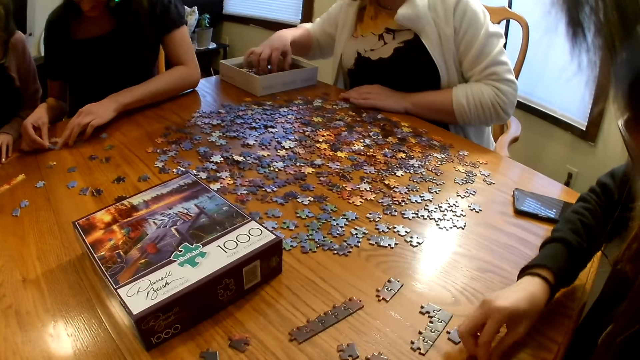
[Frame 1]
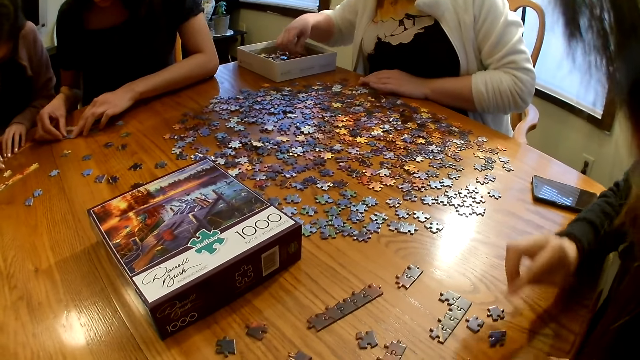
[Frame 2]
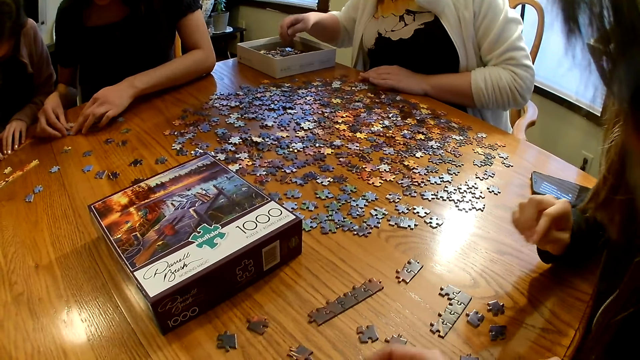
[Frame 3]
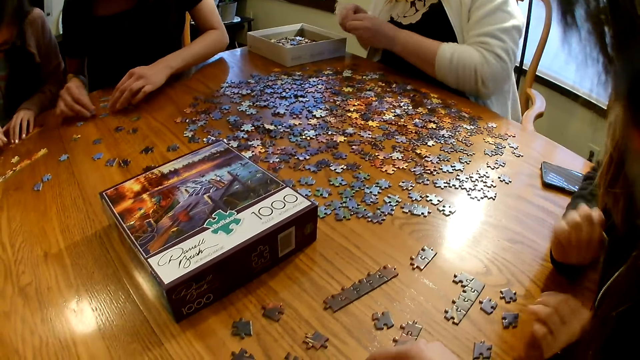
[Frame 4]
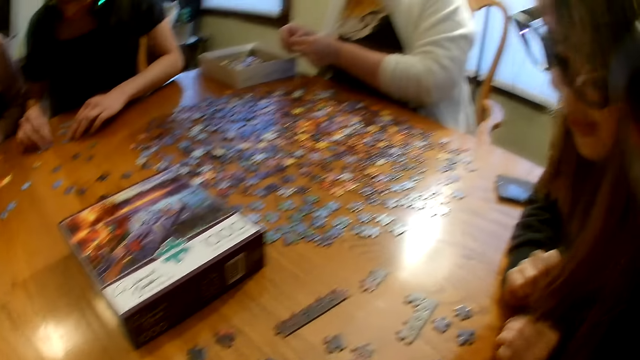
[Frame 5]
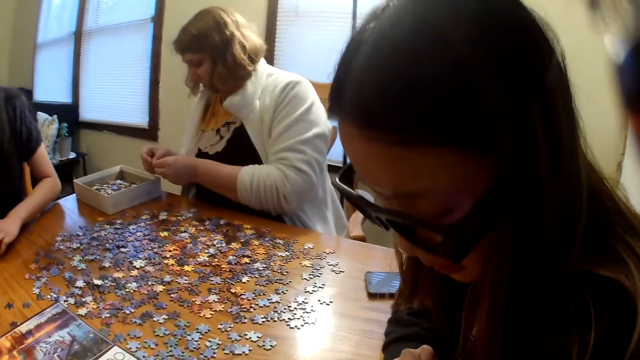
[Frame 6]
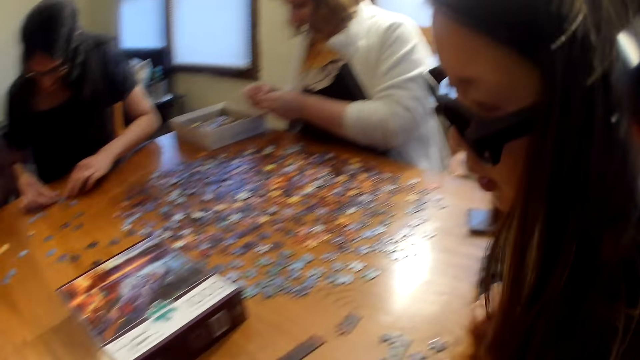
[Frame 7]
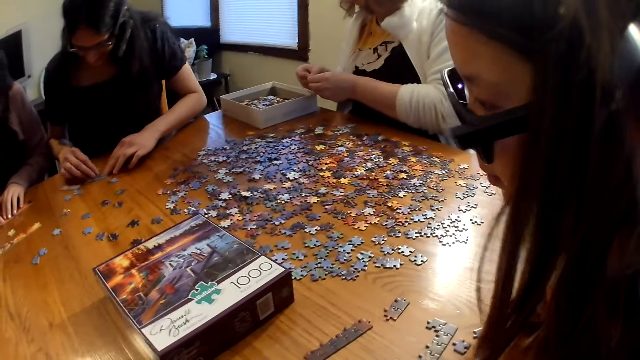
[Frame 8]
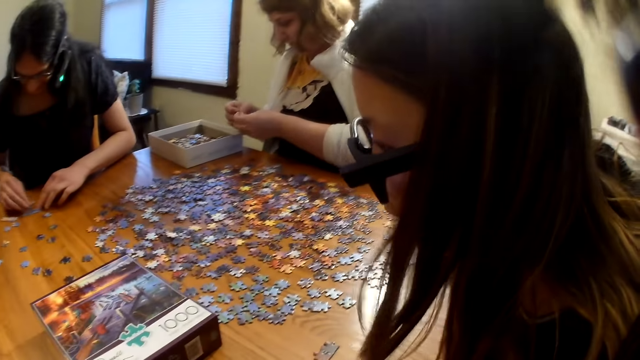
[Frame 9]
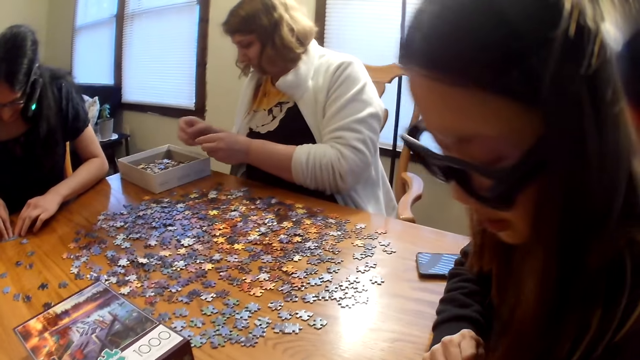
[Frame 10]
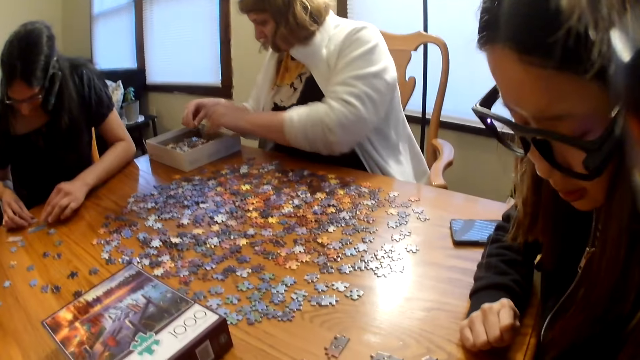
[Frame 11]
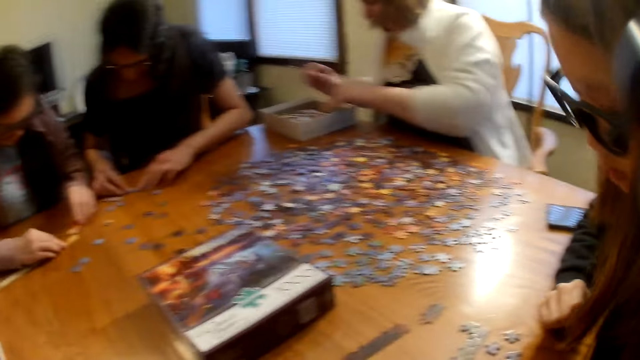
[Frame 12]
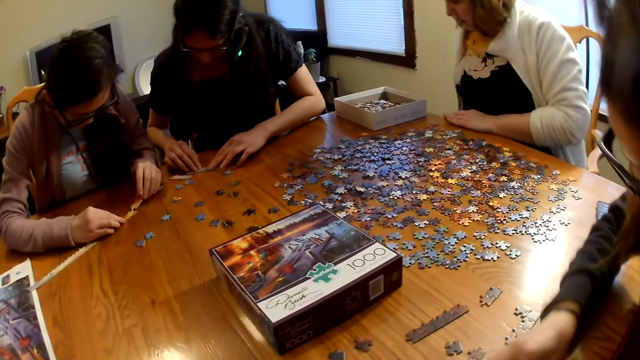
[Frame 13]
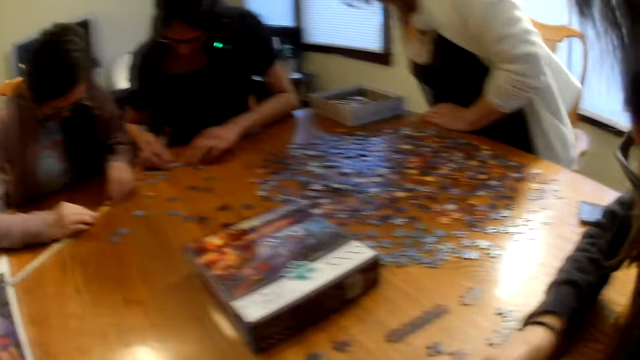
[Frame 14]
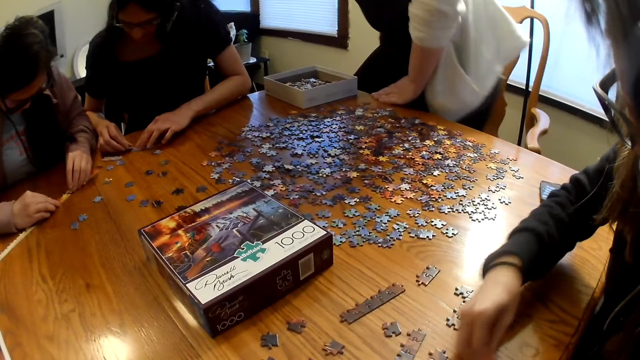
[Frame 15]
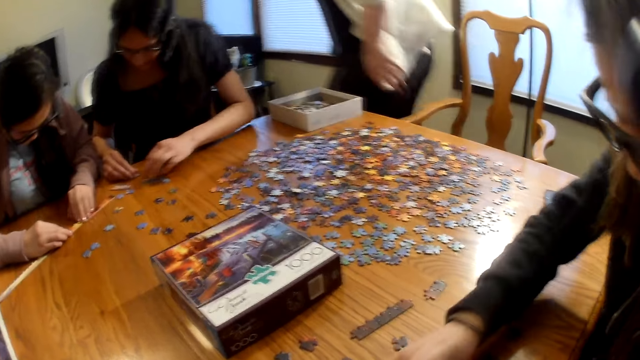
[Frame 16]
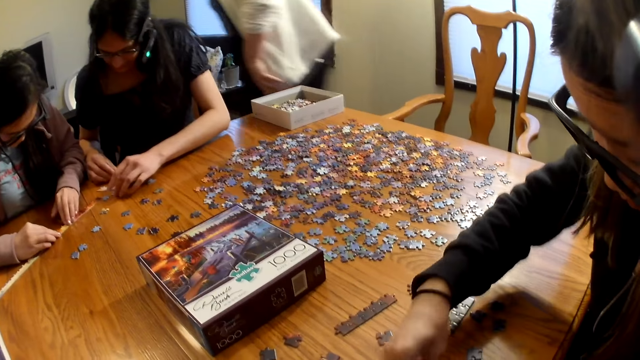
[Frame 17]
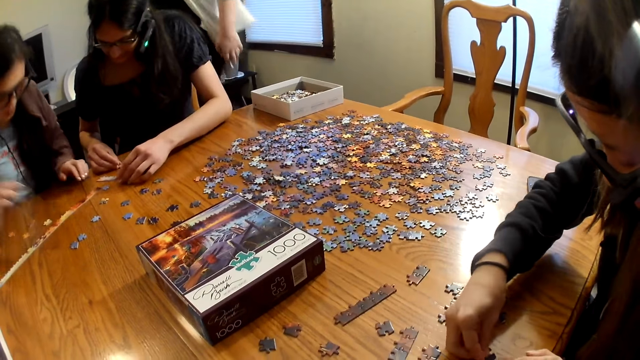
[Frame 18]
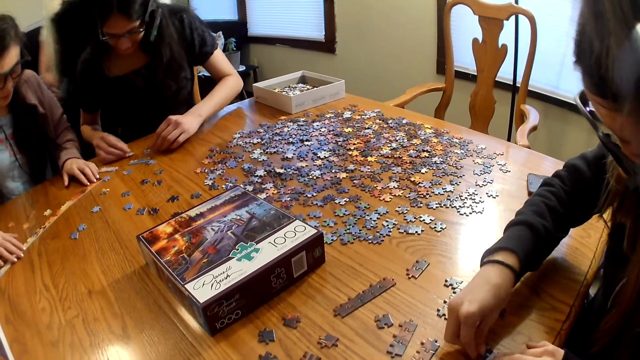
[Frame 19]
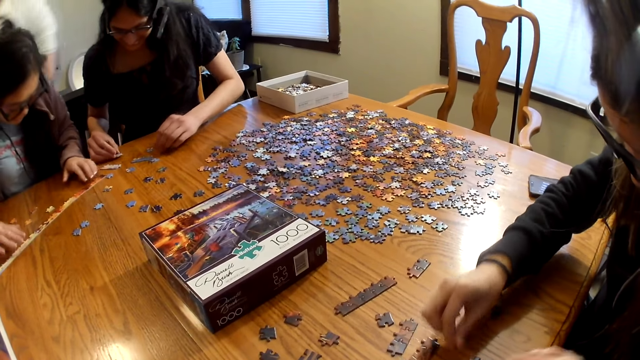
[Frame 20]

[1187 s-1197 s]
A woman moves the piece on the table. Another woman moves the piece on the table. A third woman joins the piece on the table.

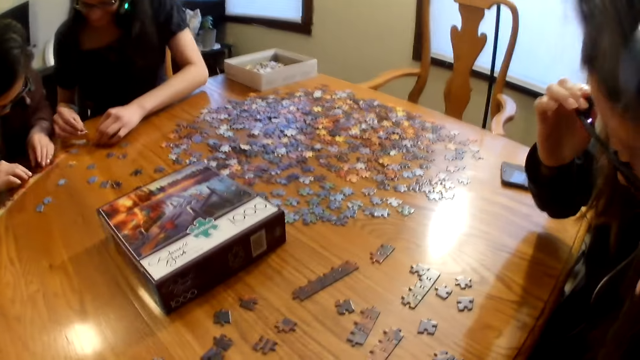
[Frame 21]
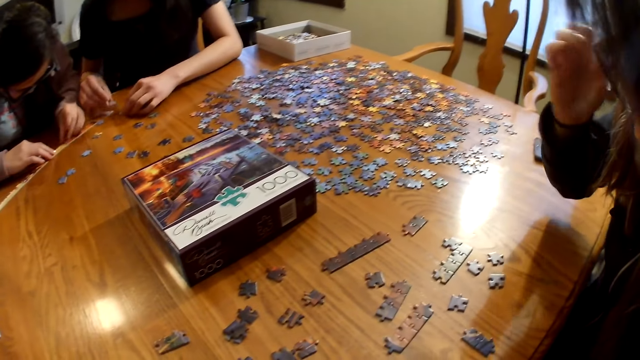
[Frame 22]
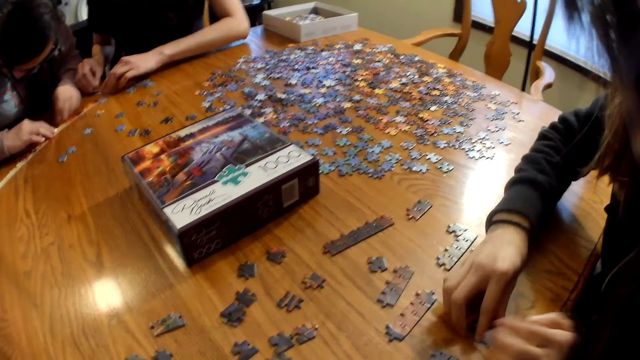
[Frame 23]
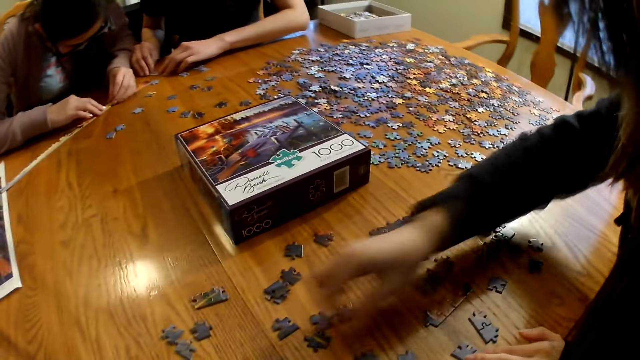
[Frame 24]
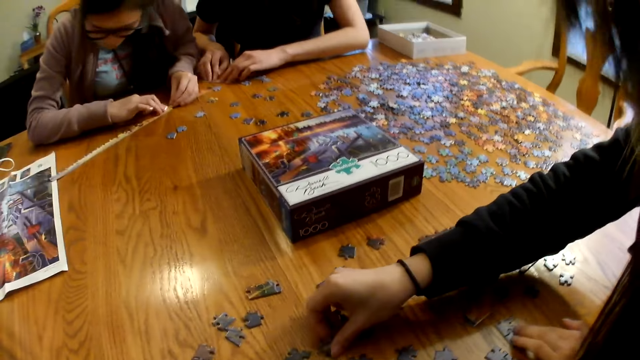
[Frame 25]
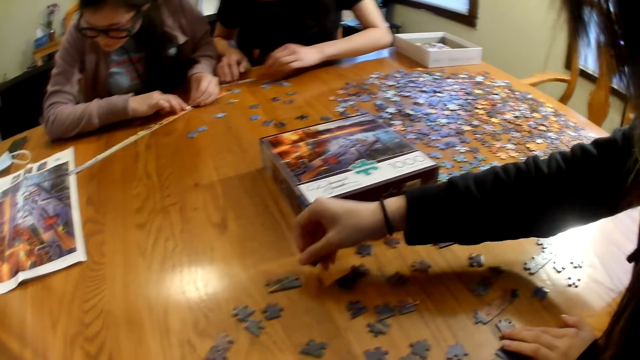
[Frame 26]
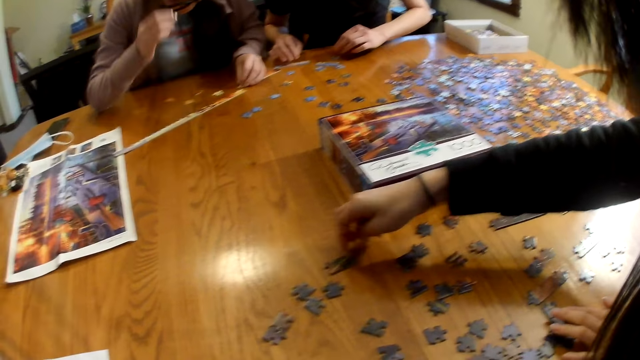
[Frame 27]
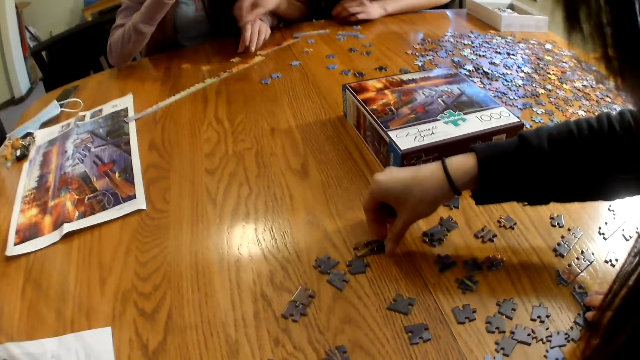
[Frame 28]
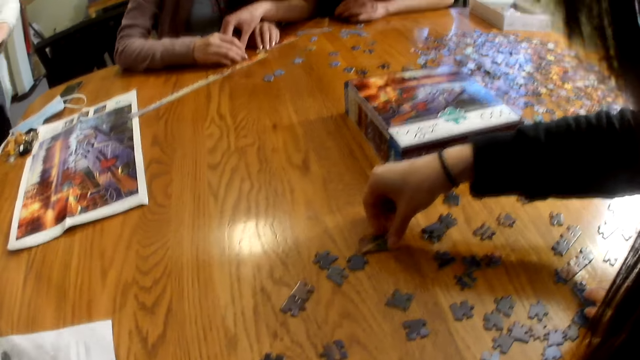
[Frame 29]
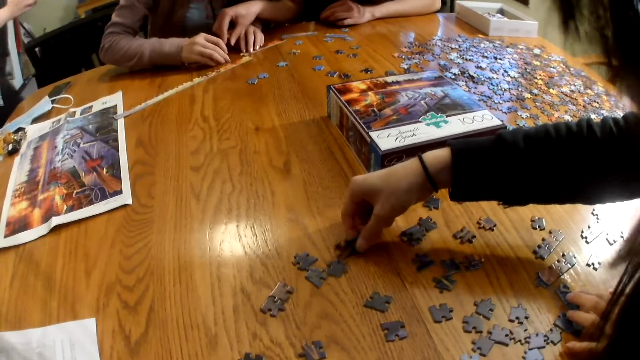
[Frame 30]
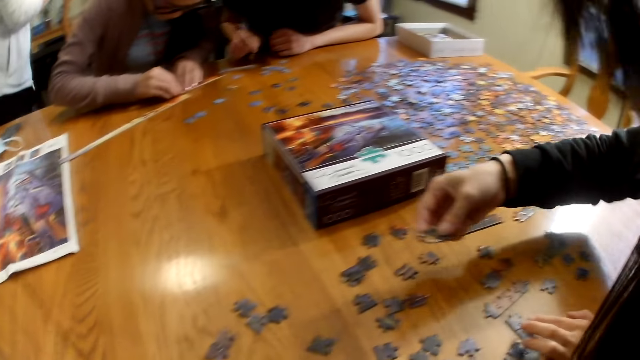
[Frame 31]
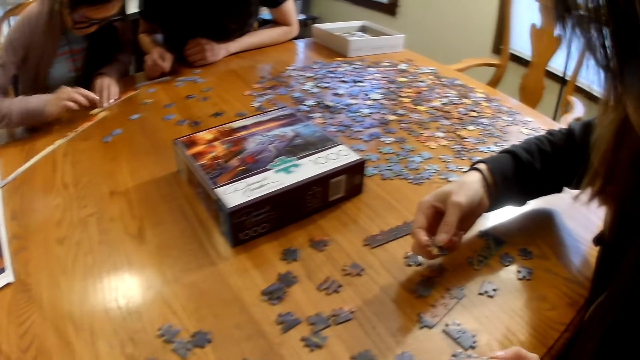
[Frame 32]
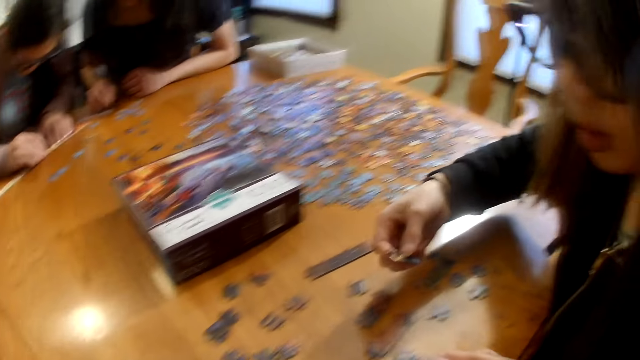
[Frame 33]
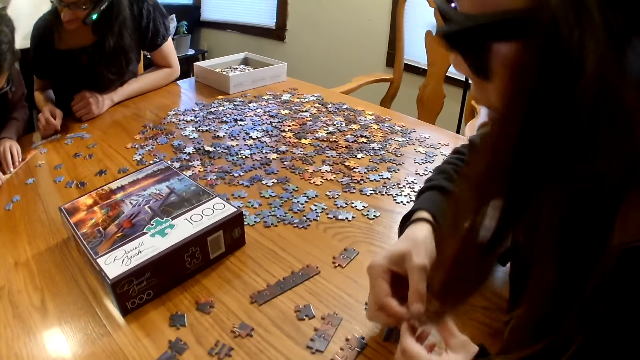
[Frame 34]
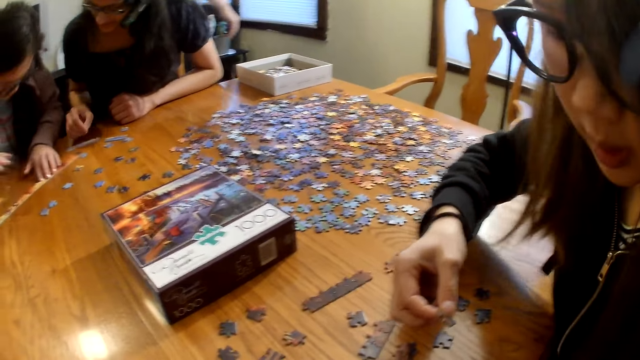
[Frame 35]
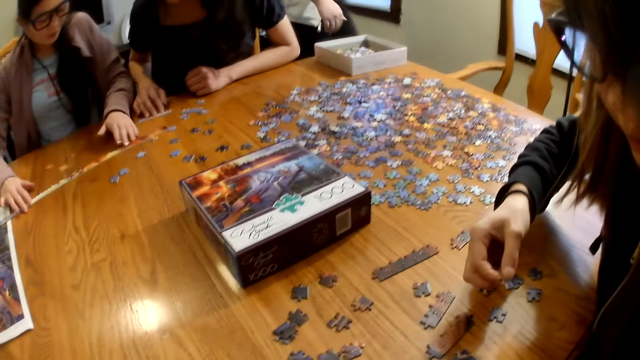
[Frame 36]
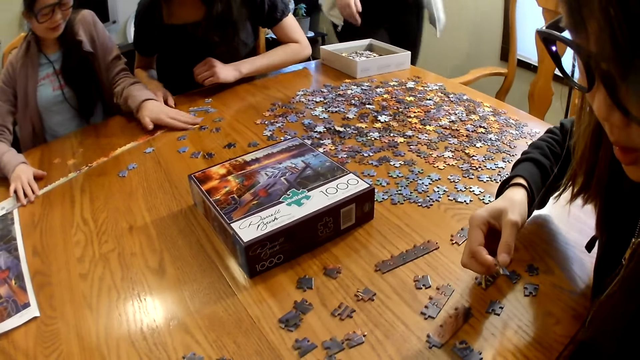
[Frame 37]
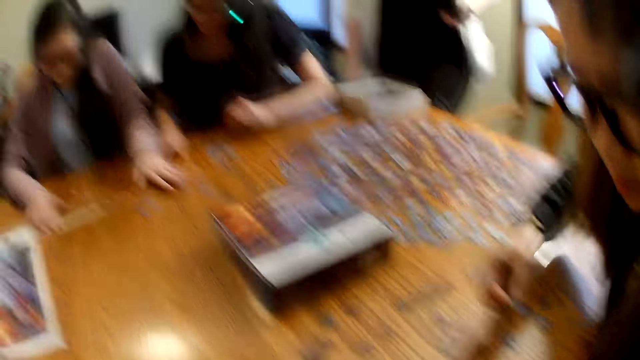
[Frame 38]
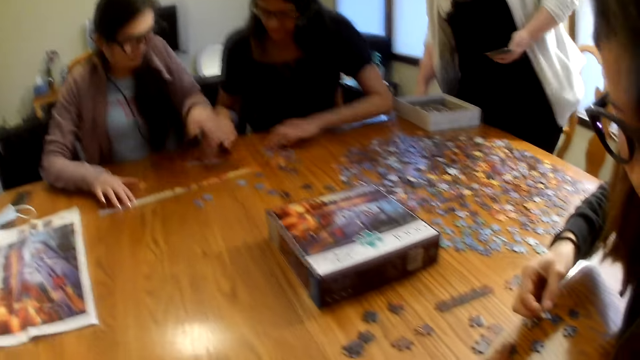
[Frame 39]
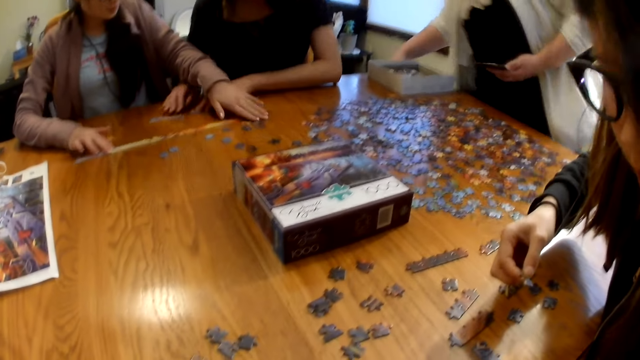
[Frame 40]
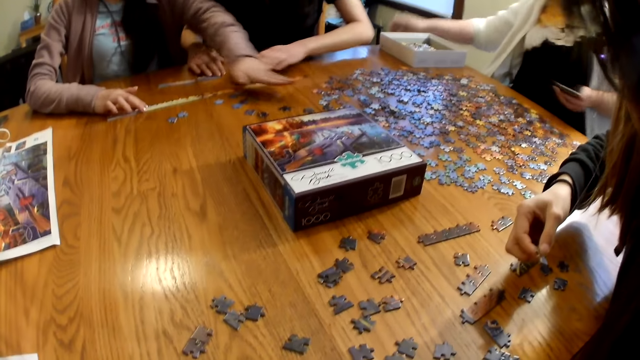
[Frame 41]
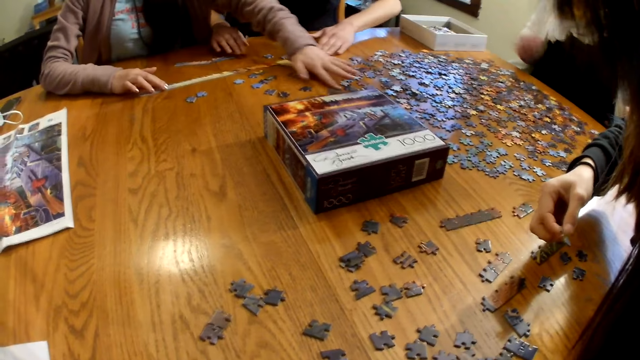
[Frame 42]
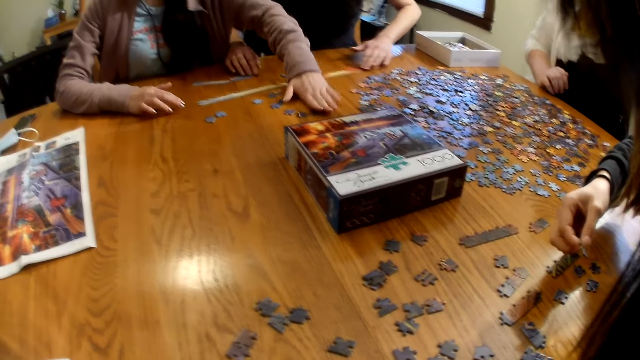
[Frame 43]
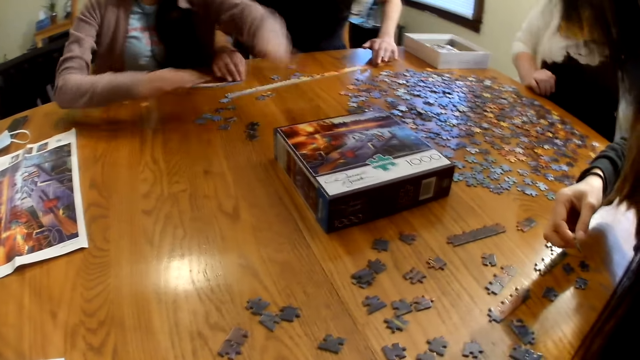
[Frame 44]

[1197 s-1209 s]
A woman moves the piece on the table and picks a piece from the table. Another woman holds the phone and sits on the chair.
